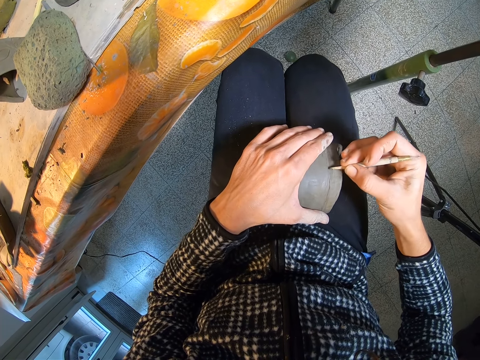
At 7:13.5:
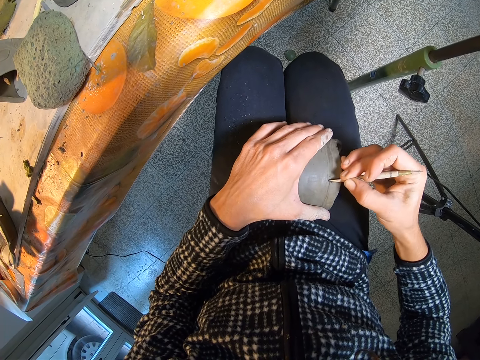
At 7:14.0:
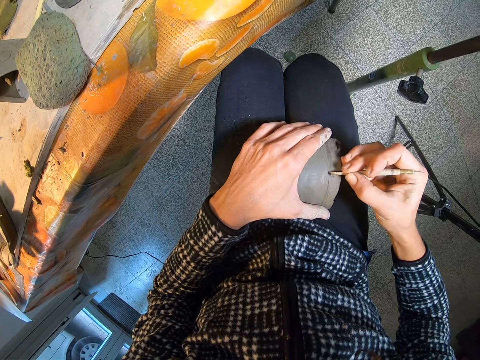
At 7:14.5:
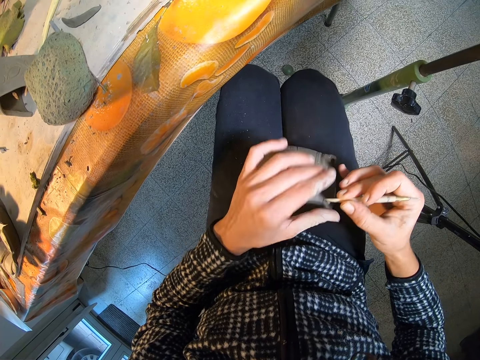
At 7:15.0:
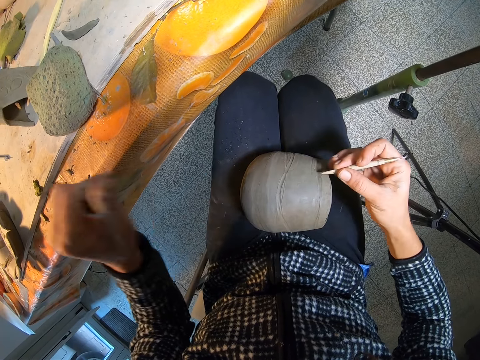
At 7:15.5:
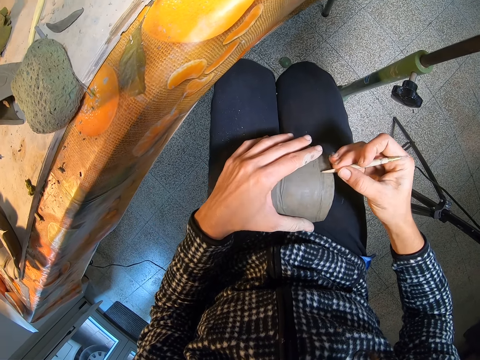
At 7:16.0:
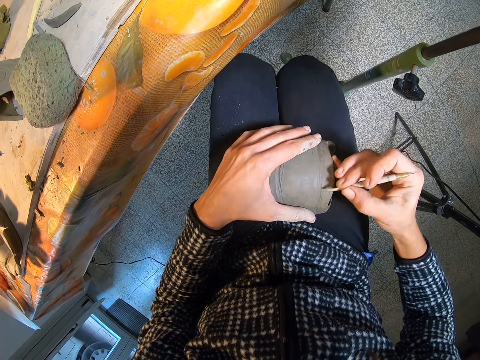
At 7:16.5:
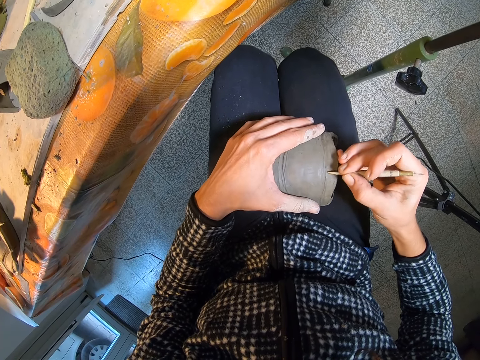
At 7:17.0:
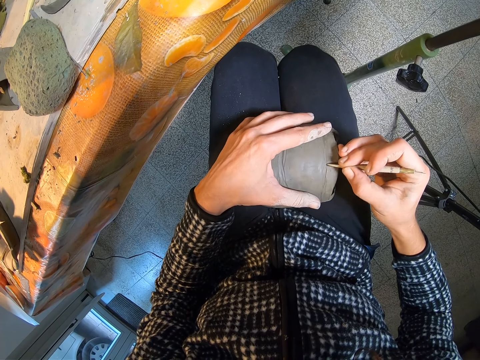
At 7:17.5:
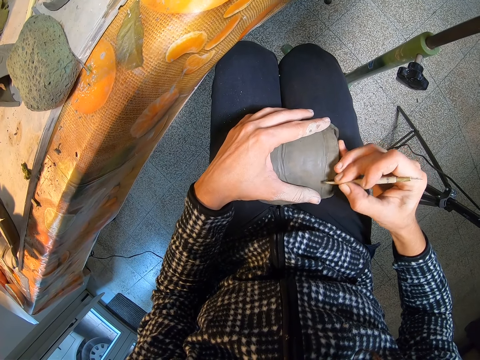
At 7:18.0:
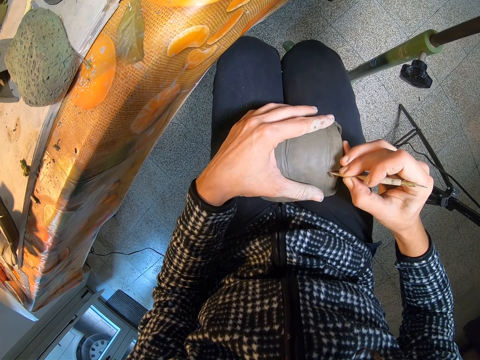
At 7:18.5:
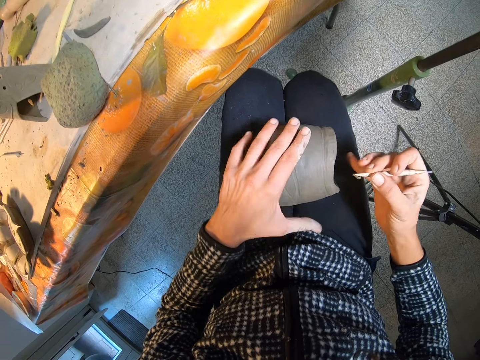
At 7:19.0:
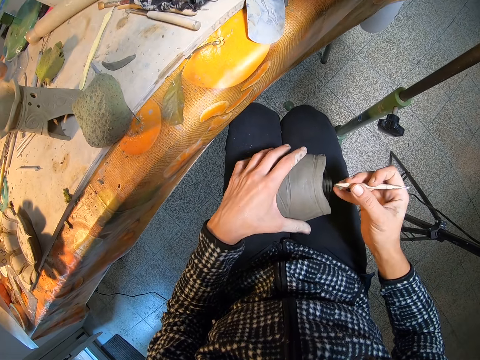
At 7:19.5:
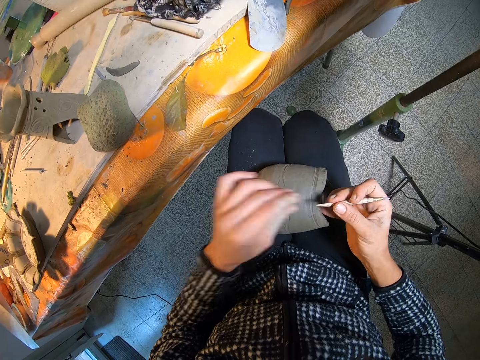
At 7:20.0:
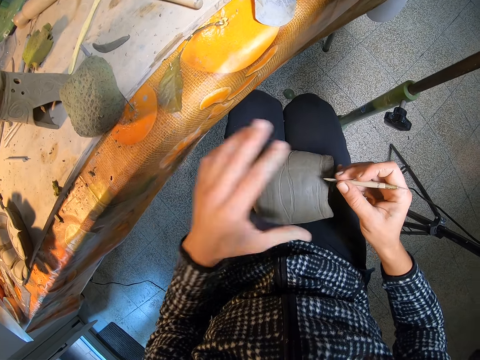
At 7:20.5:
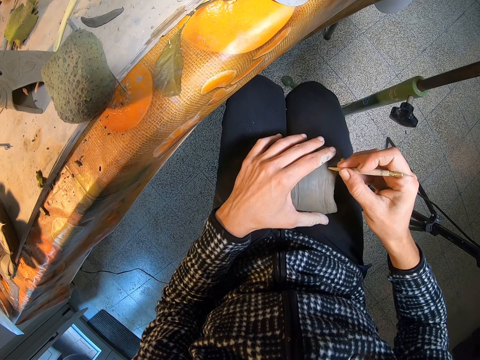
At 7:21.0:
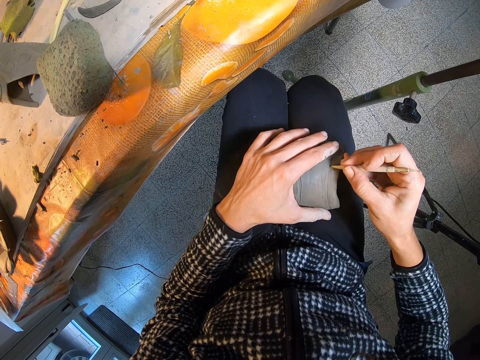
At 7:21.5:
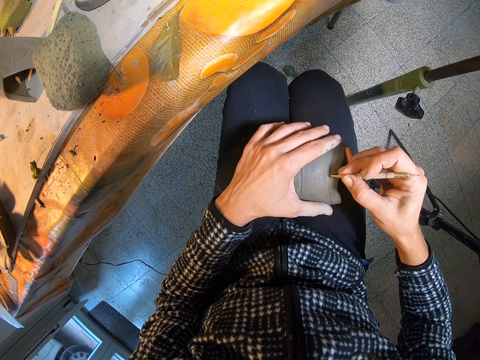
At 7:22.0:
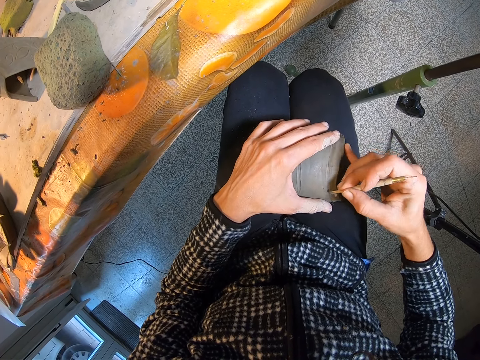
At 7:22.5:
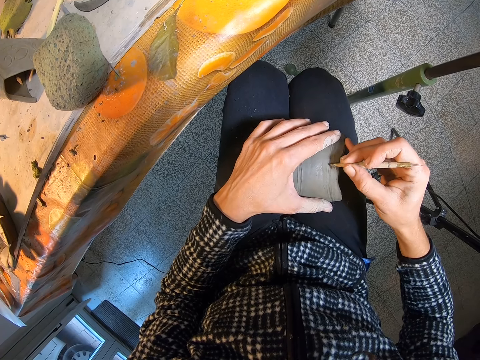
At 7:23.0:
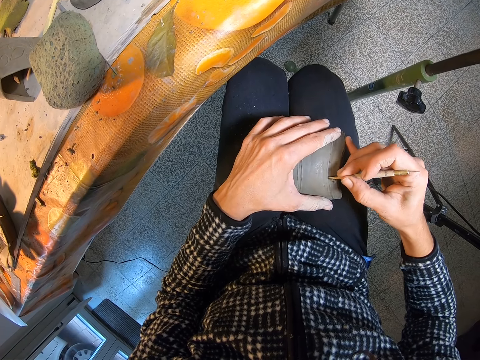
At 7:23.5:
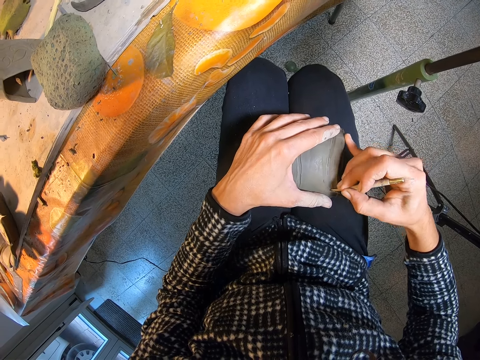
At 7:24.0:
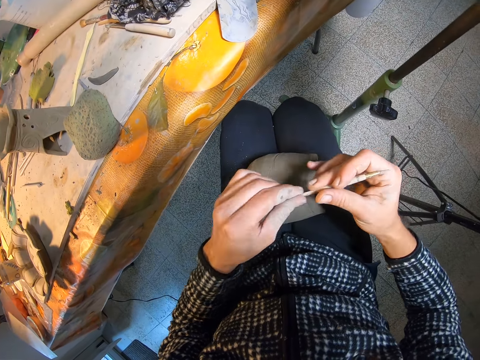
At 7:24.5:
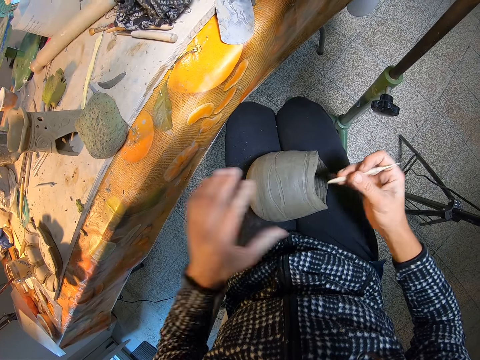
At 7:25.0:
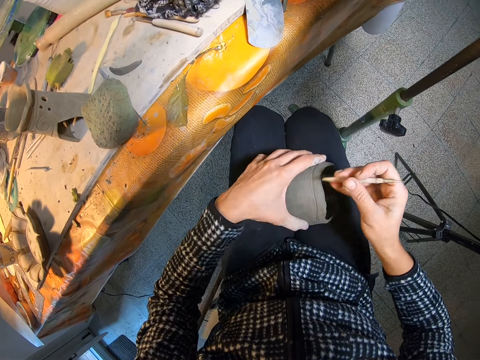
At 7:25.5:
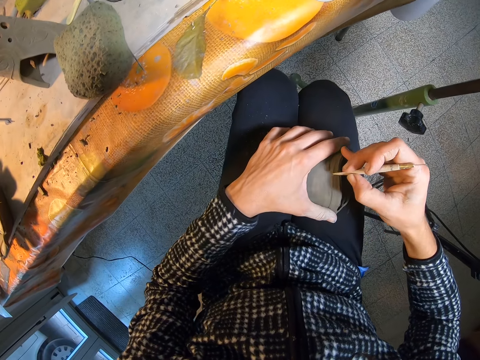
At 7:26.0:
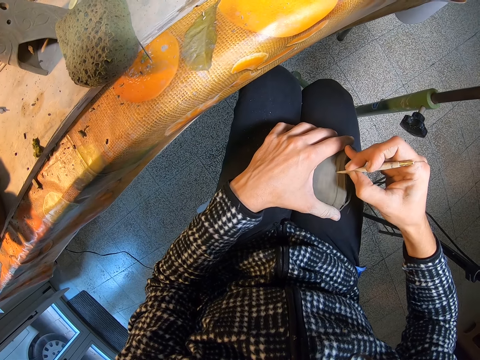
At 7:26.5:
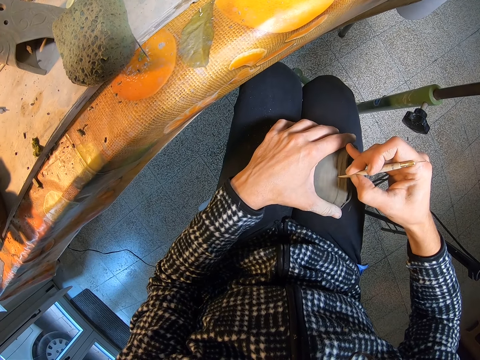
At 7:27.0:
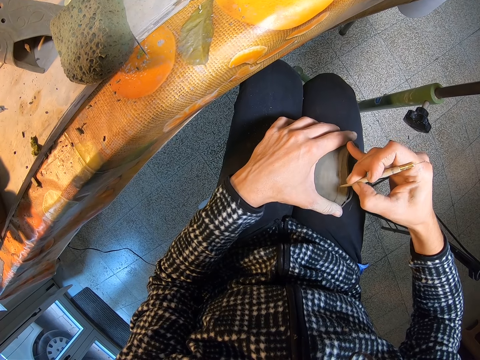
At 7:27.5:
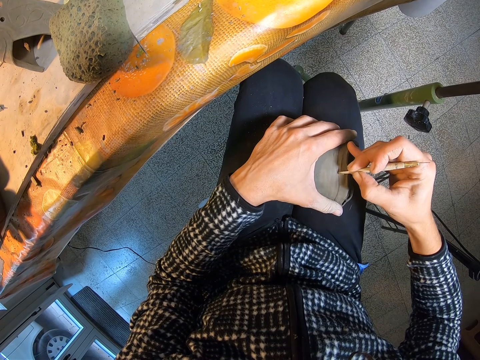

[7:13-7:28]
The camera wearer wipes off clay on the boxwood tool with her left hand. She drops clay on the table. She holds the clay on her lap with her left hand, and shapes the clay with the boxwood tool in her right hand. She adjusts the clay on her lap with her left hand. She tilts the craft with her hand. She wipes off clay on the boxwood tool with her left hand. She holds the clay on her lap with her left hand, and shapes the clay with the boxwood tool in her right hand. She wipes off clay on the boxwood tool with her left hand. She drops clay on the table. She adjusts the clay on her lap with her left hand. She shapes the clay with the boxwood tool in her right hand.

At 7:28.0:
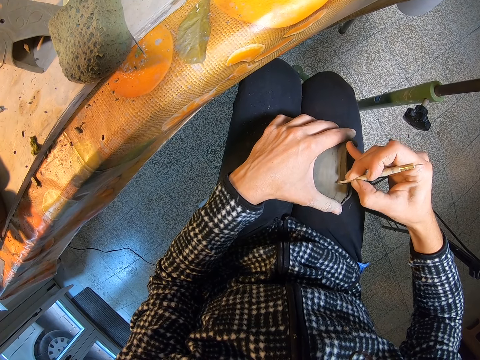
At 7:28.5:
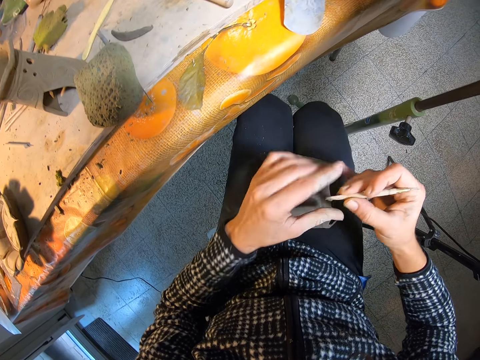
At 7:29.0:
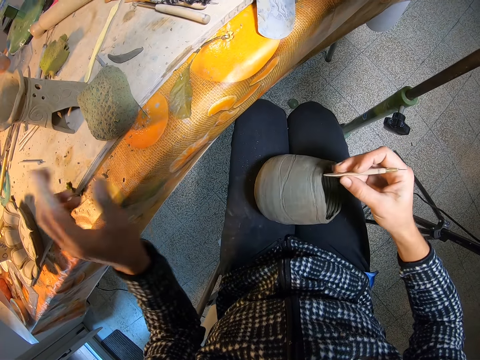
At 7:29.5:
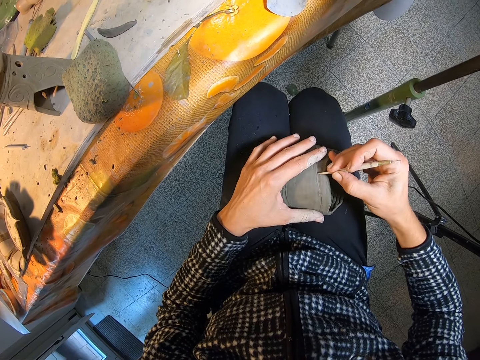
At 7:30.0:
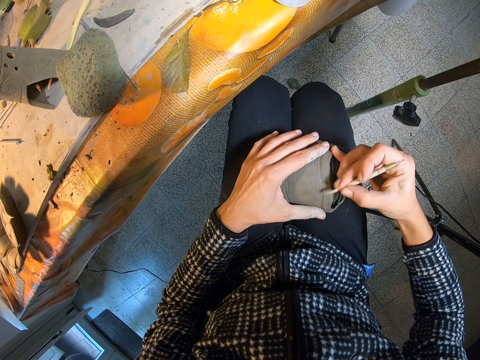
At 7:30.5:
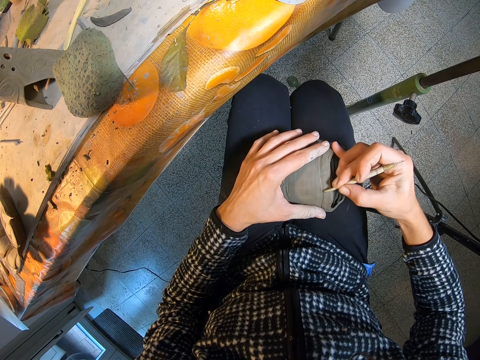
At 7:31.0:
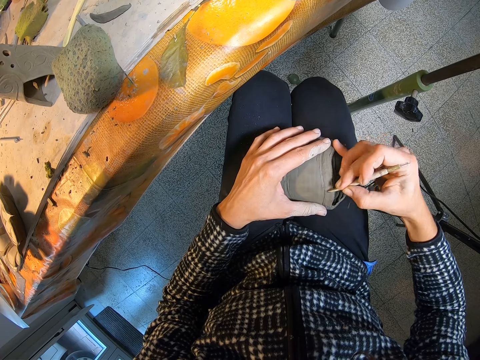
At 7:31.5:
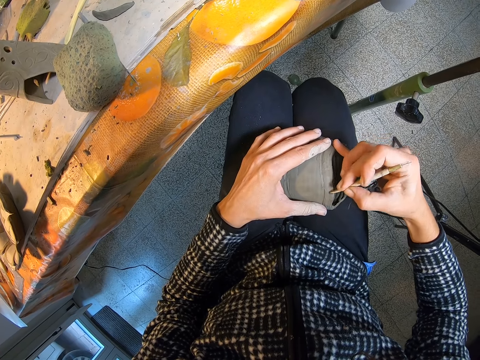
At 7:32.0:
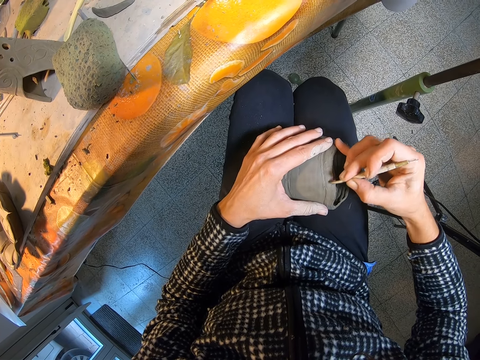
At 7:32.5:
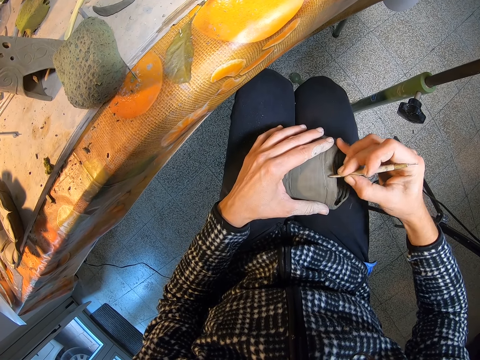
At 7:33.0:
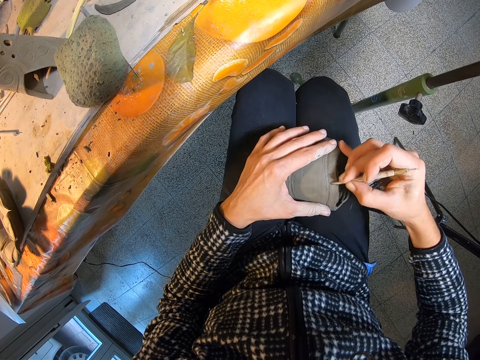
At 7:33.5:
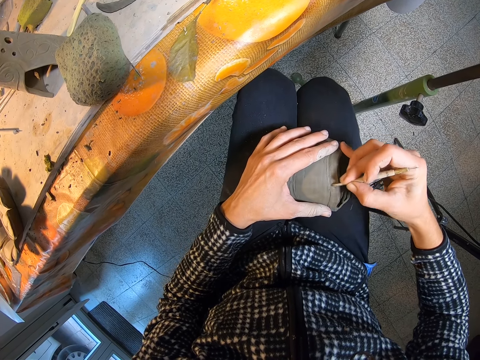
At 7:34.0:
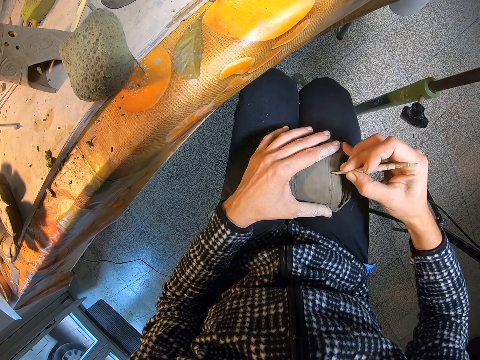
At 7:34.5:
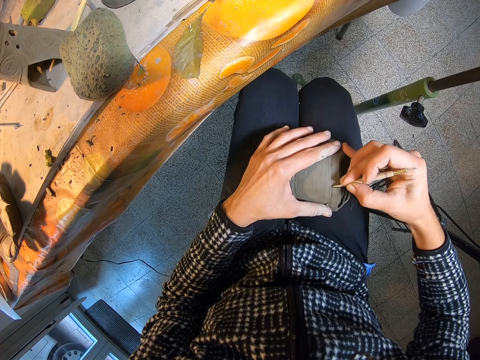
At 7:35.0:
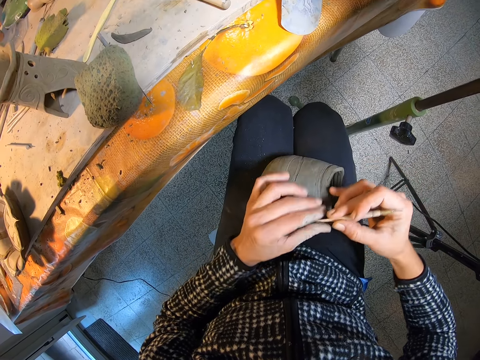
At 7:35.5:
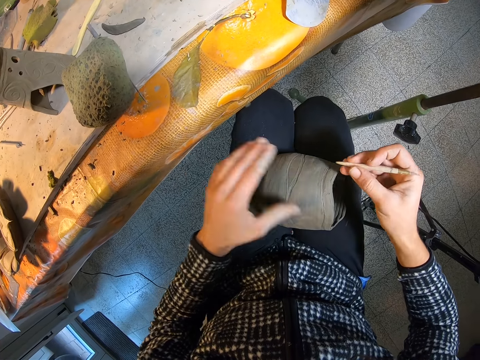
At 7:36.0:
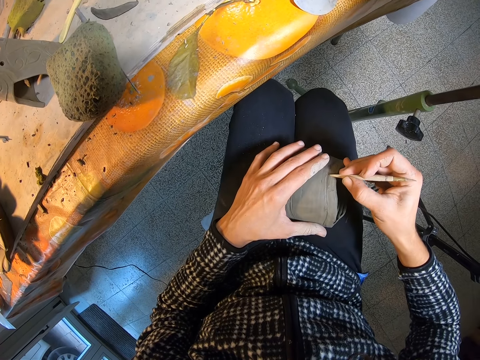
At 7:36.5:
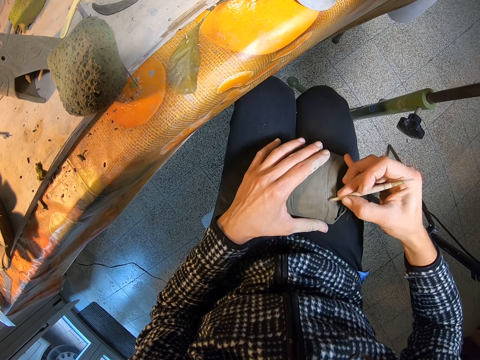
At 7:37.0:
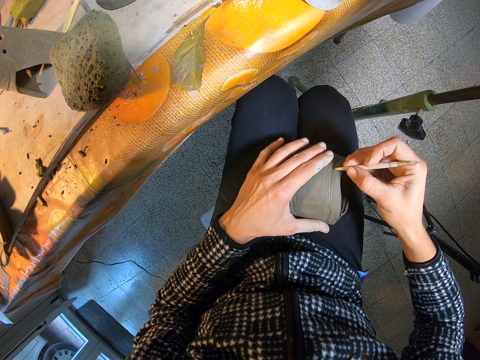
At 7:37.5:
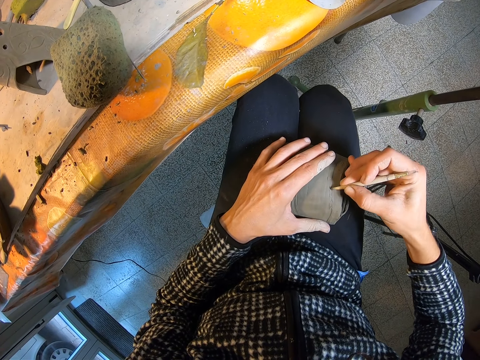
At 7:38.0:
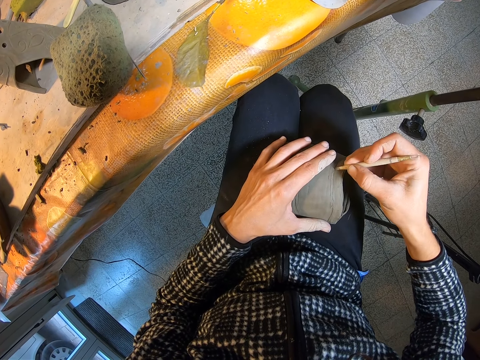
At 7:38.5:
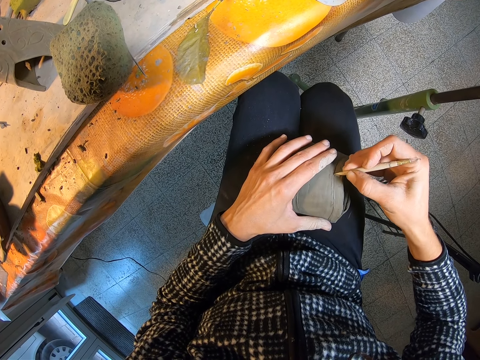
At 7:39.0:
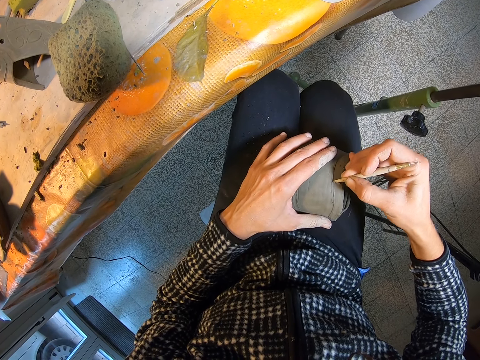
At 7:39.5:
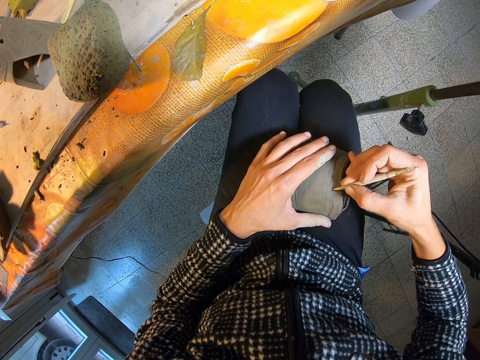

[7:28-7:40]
The camera wearer wipes off clay on the boxwood tool with her left hand. She drops clay on the table. She holds the clay on her lap with her left hand, and shapes the clay with the boxwood tool in her right hand. She wipes off clay on the boxwood tool with her left hand. She drops clay on the floor. She holds the clay on her lap with her left hand, and shapes the clay with the boxwood tool in her right hand.
